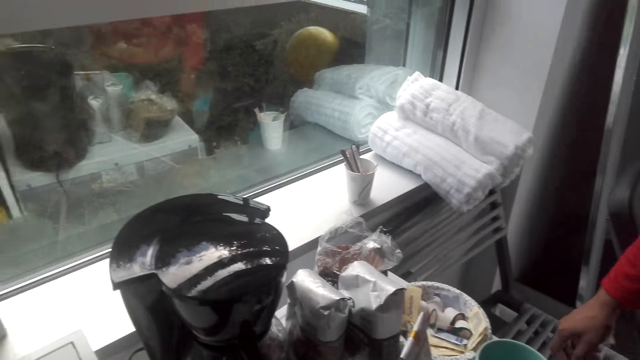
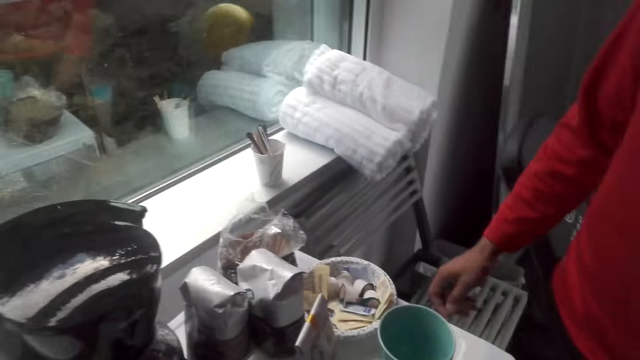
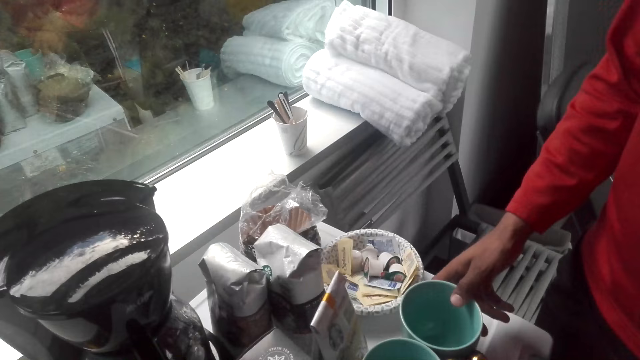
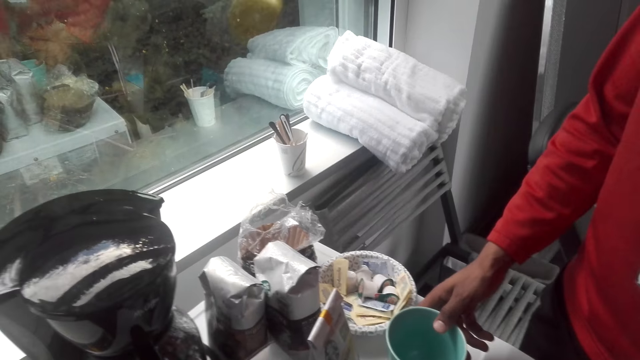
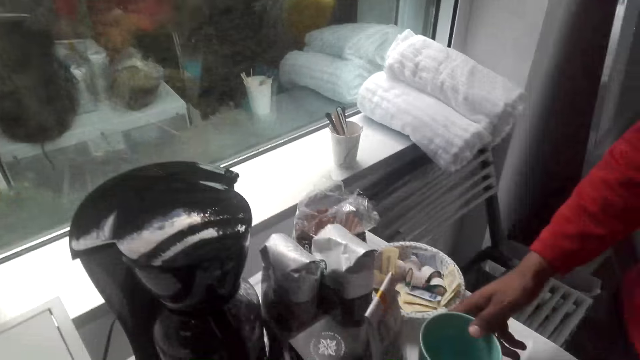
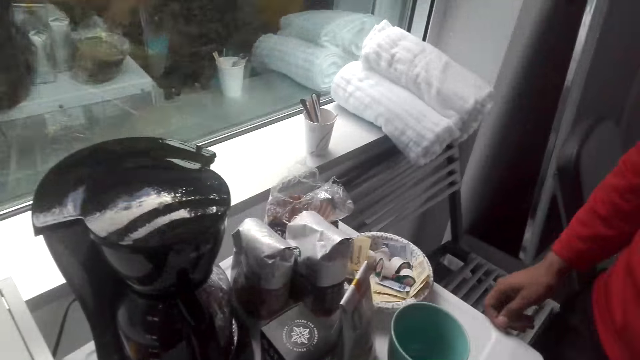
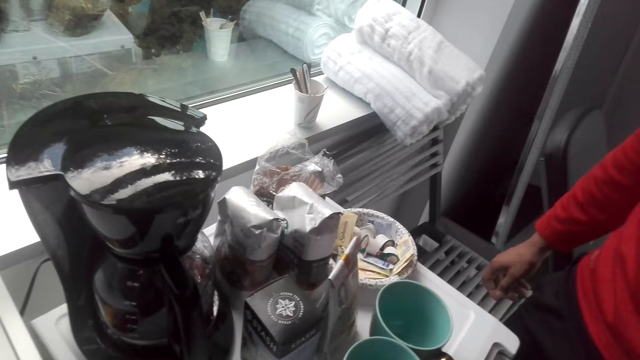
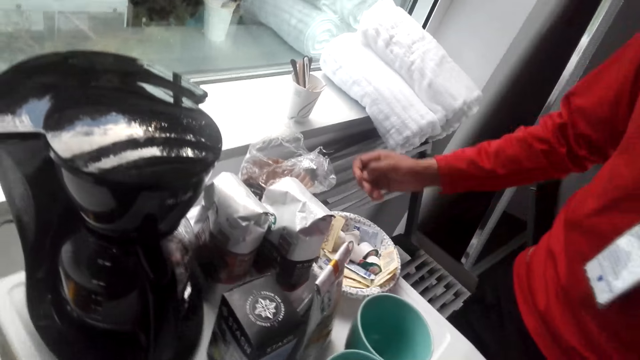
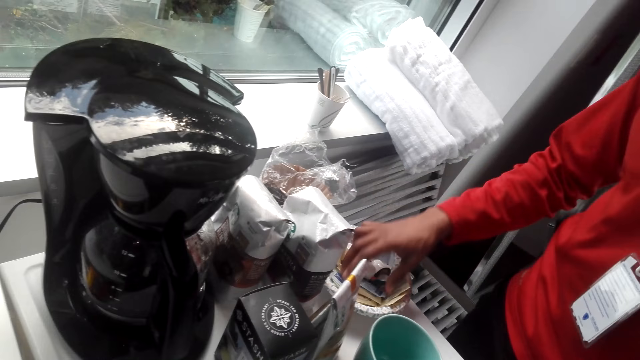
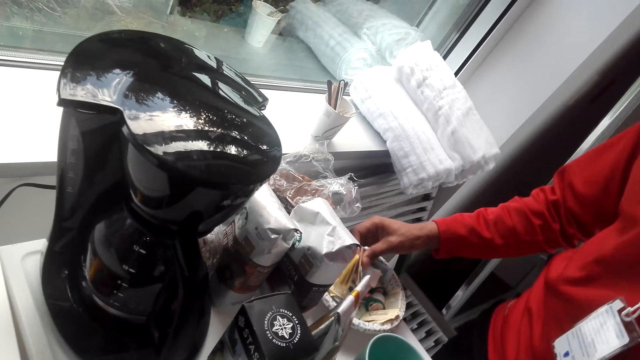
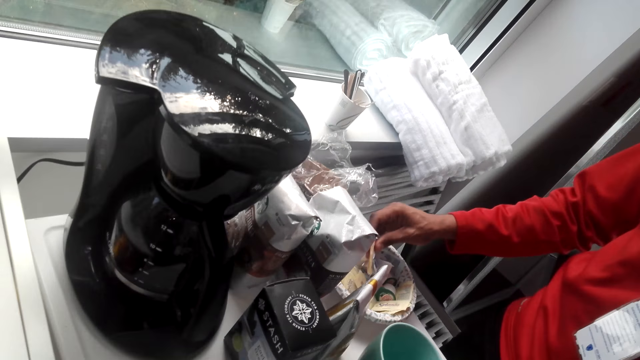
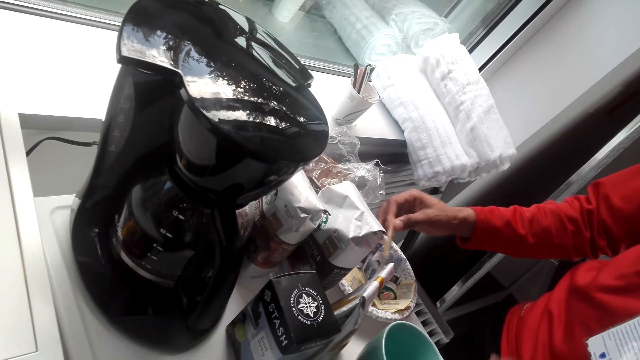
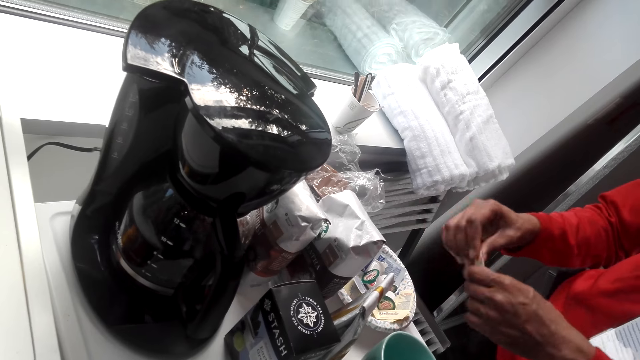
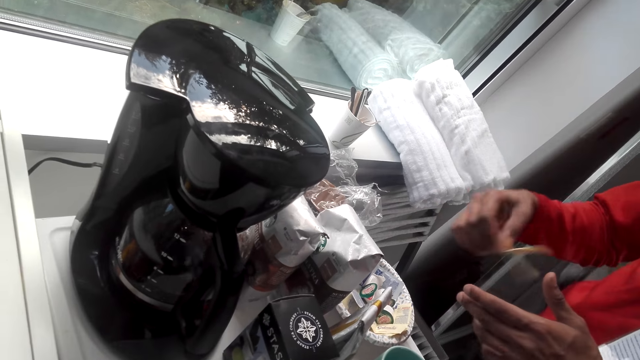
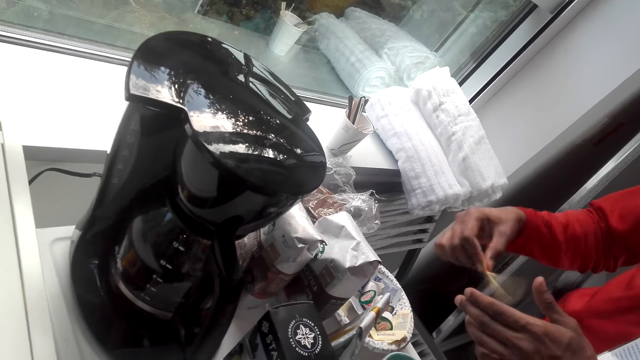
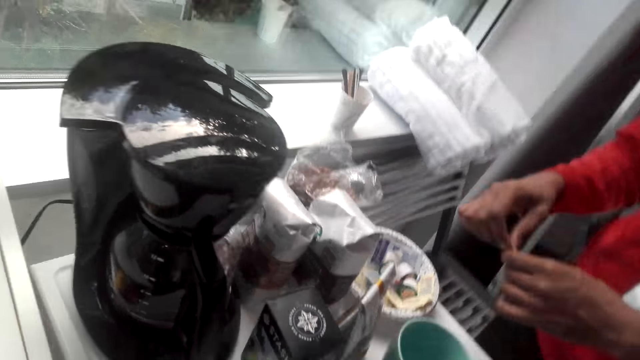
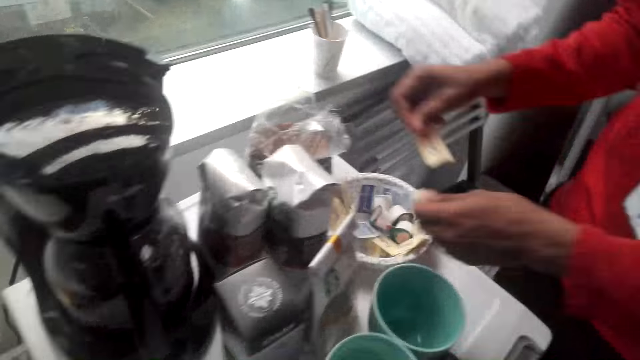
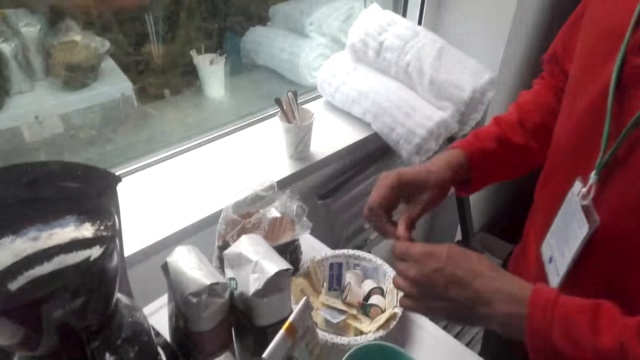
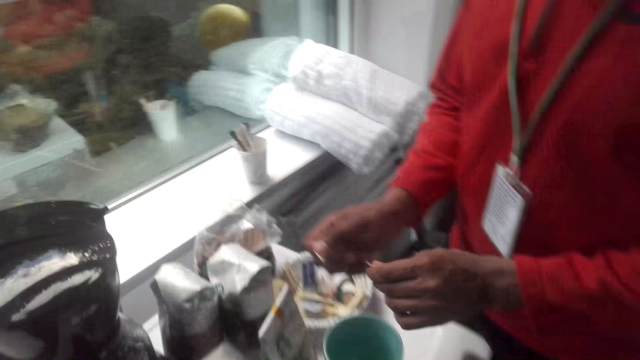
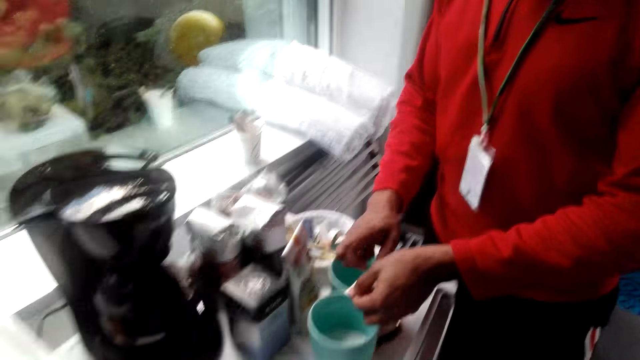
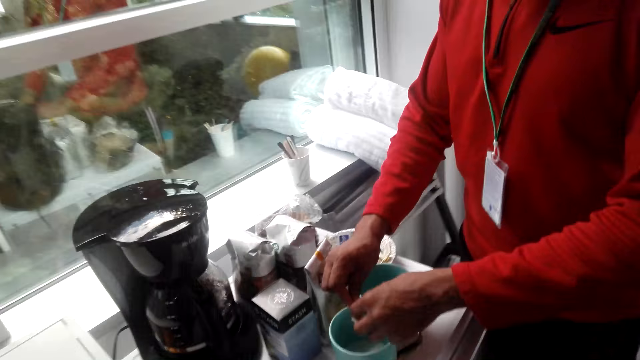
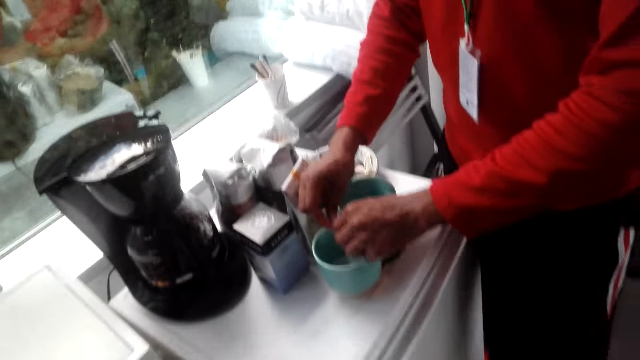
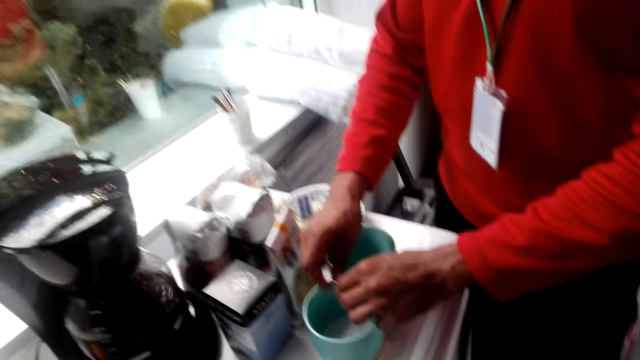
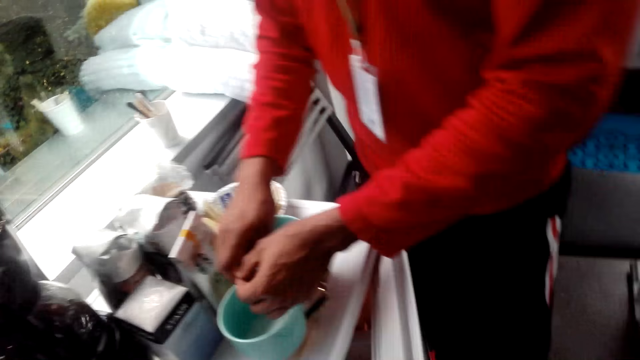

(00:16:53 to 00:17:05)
A man pushes the cup on the fridge. The camera wearer stares at the top of the fridge. The man holds sugar sachets, picks up a sachet of sugar, tears the sugar sachet, shakes the sugar sachet, returns one sugar sachet, holds the sugar sachets and pours the sugar into cups.

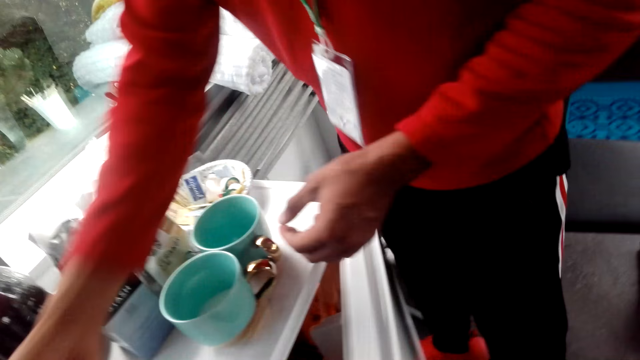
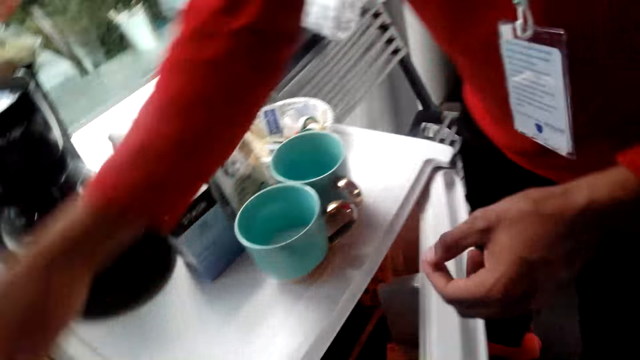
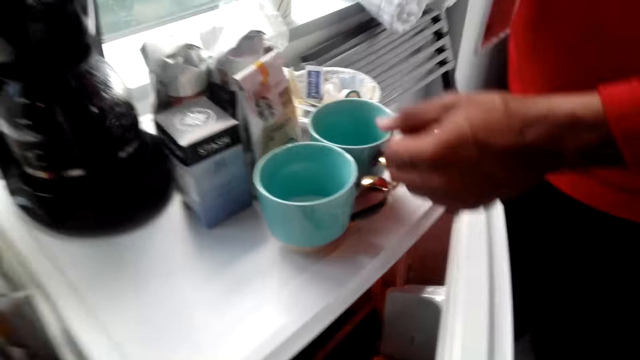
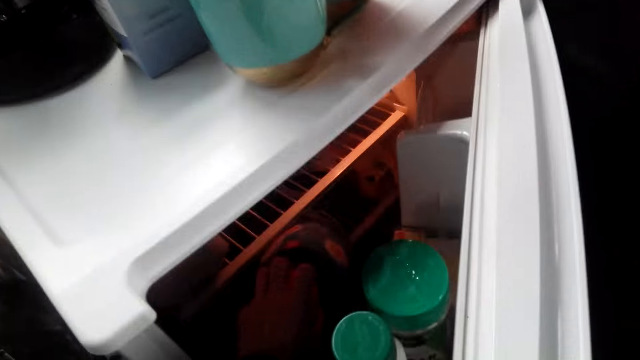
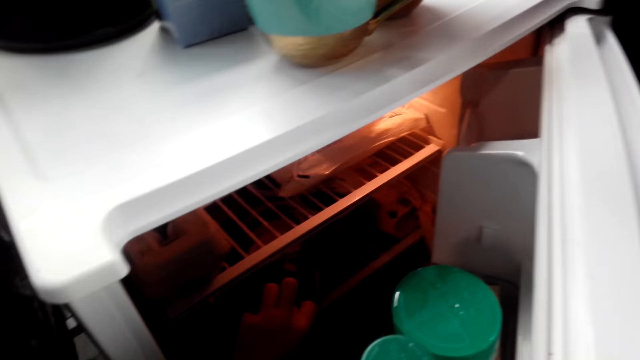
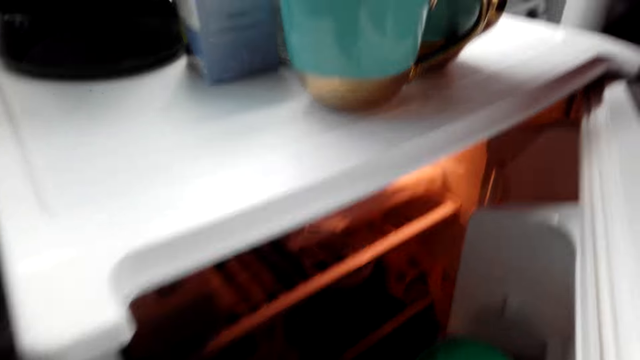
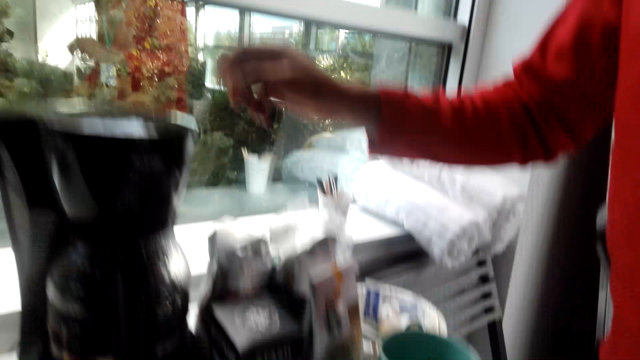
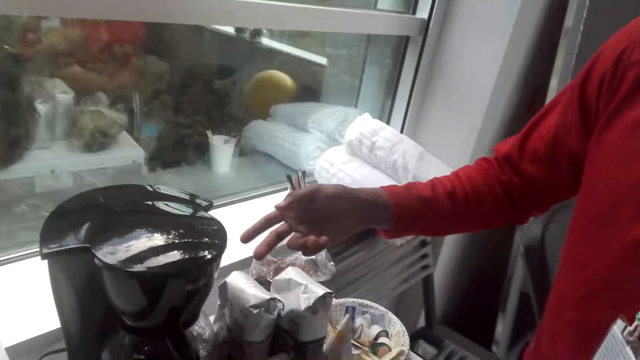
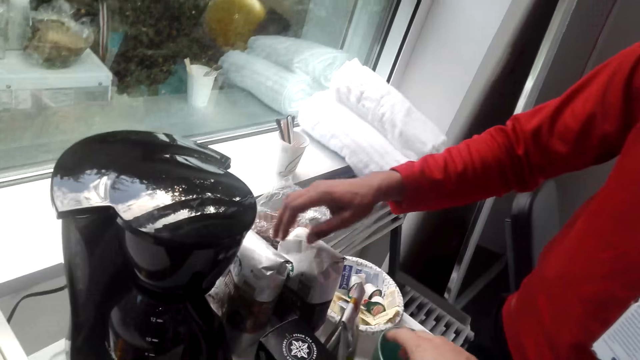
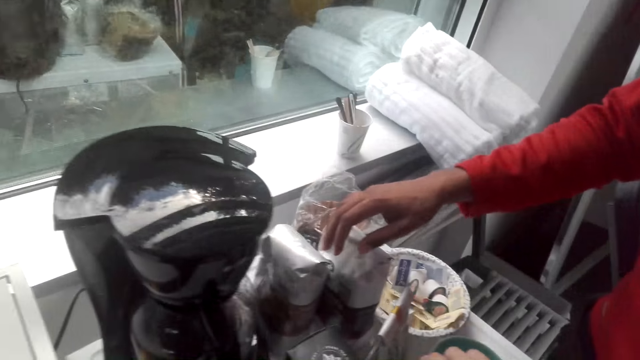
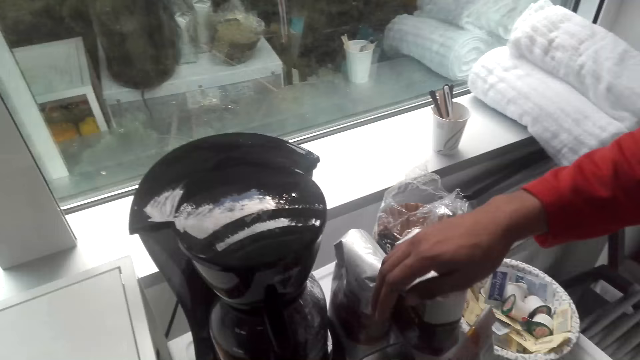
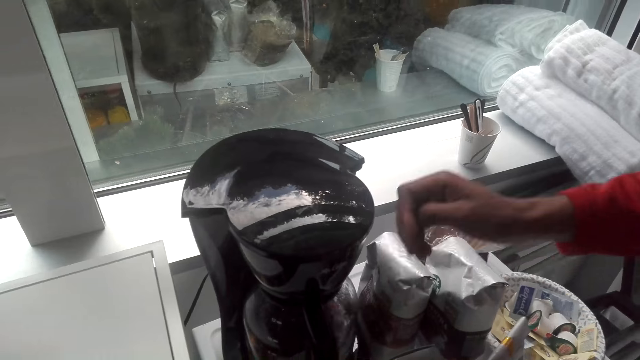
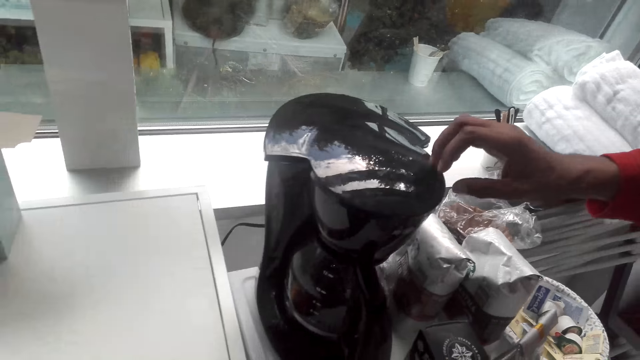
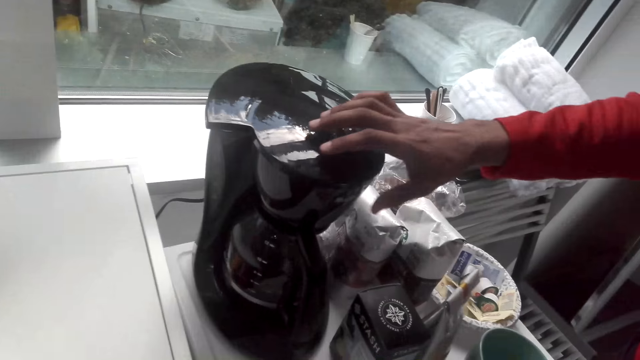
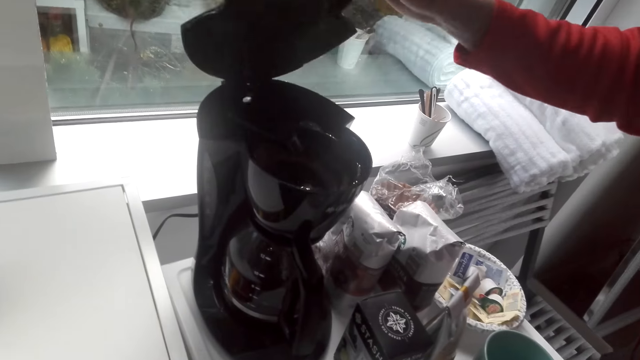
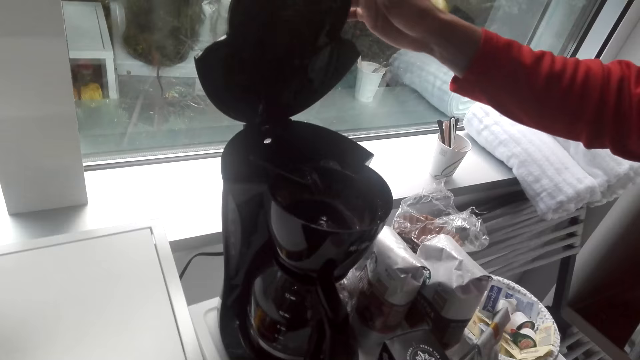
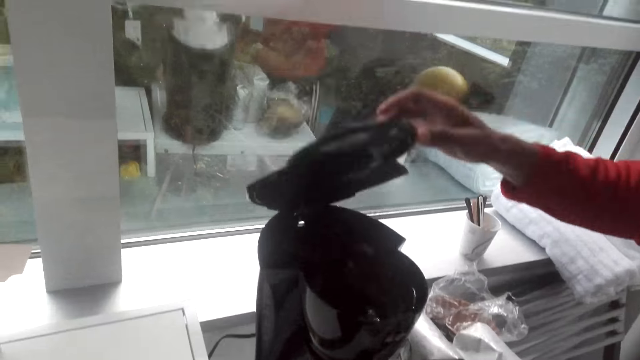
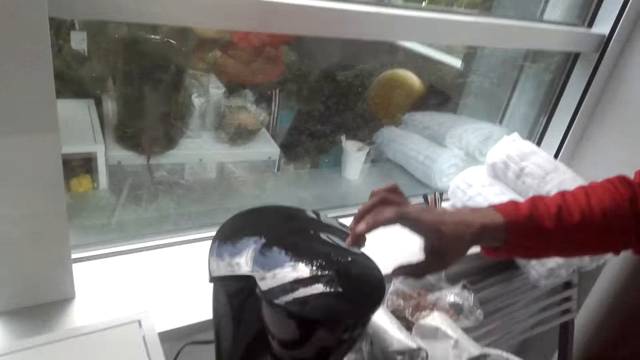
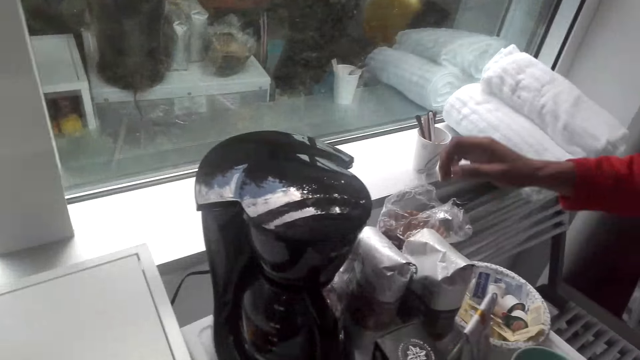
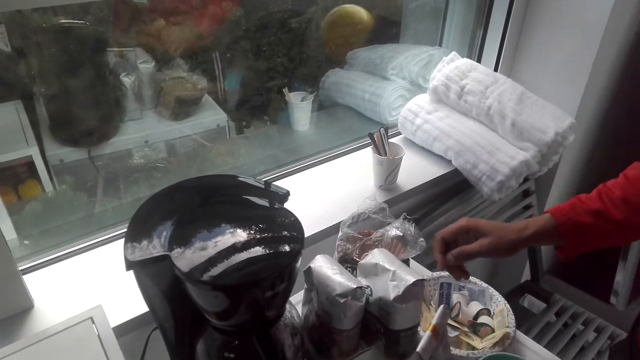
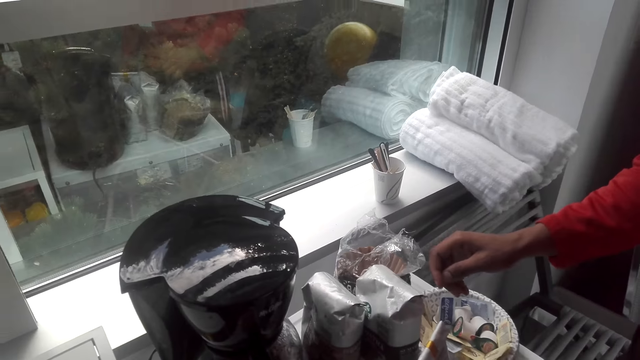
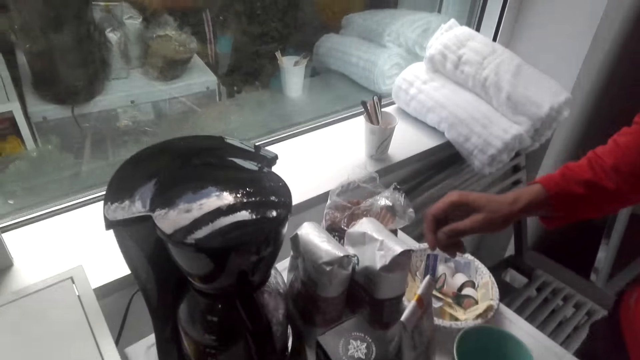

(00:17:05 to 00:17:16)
The camera wearer opens the fridge door. A man dumps a sachet. The camera wearer grabs something from the fridge. They put something into the fridge. They gaze at the coffee maker. The man stretches out a hand to the coffee maker, opens the coffee maker lid and closes the coffee maker lid.
